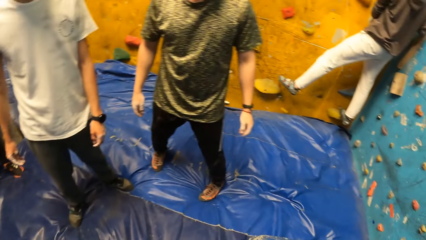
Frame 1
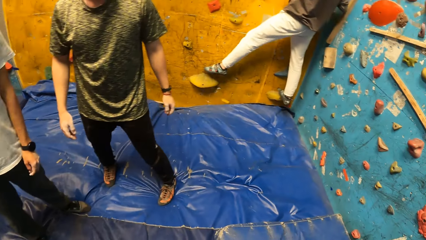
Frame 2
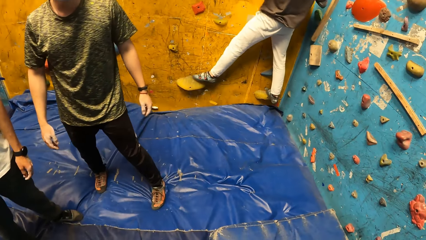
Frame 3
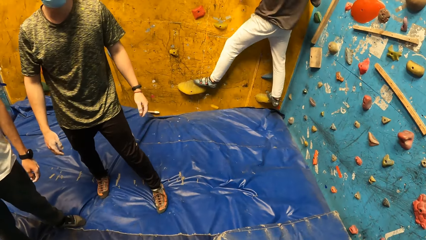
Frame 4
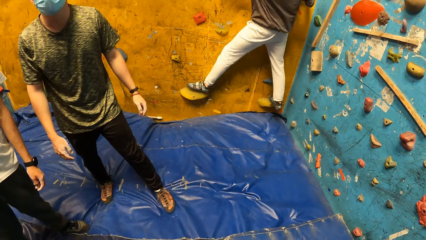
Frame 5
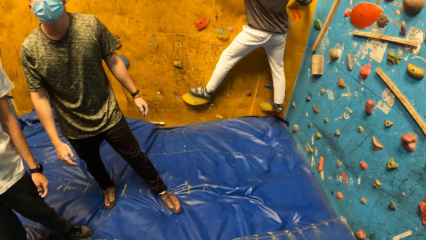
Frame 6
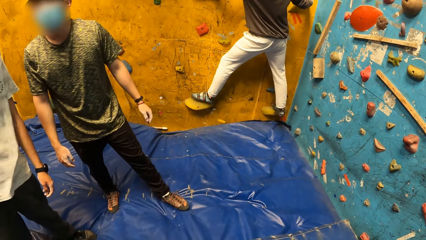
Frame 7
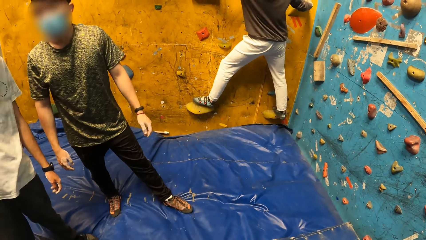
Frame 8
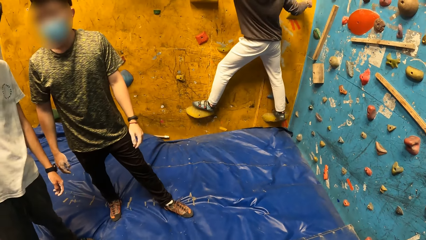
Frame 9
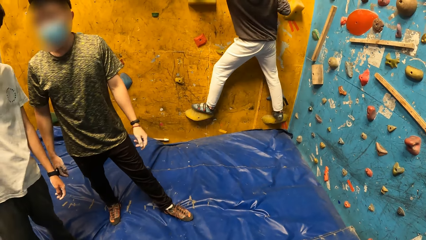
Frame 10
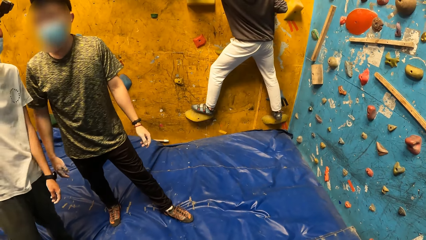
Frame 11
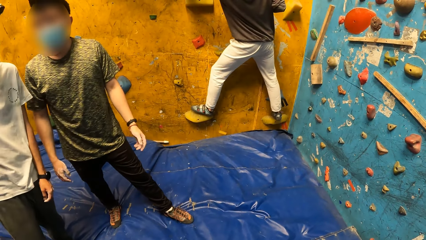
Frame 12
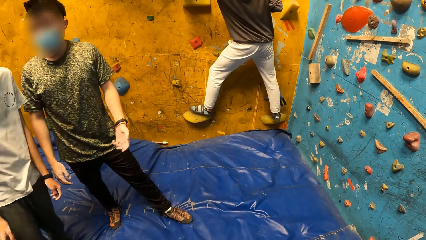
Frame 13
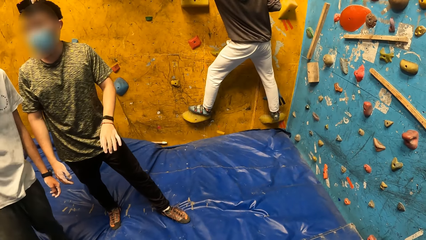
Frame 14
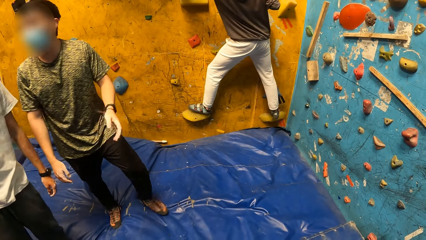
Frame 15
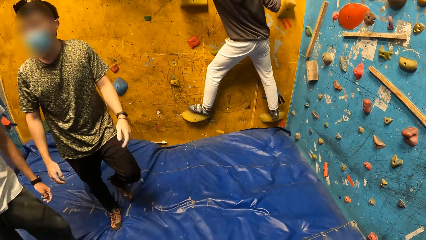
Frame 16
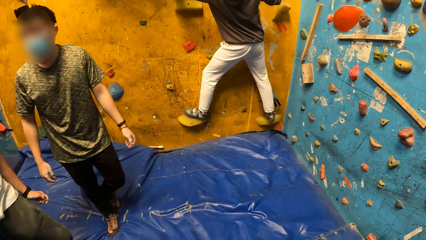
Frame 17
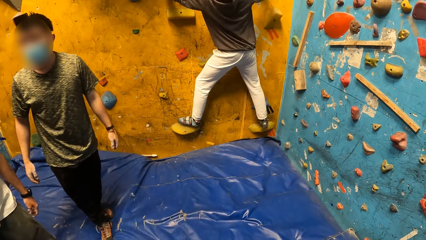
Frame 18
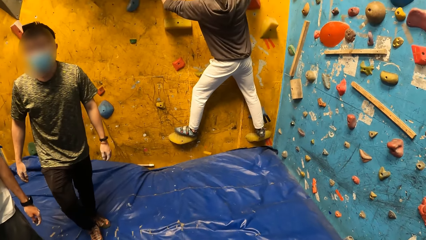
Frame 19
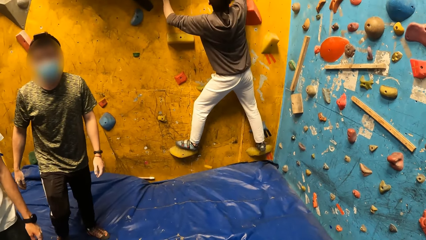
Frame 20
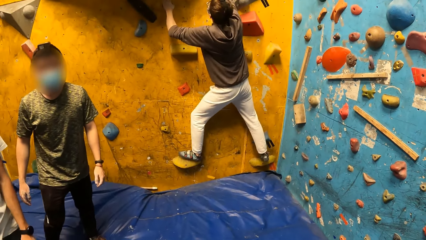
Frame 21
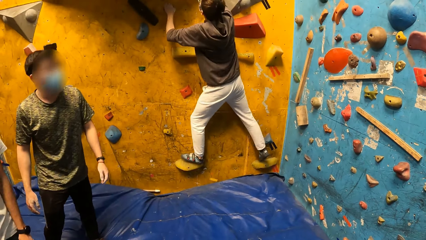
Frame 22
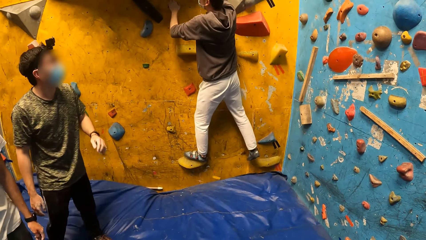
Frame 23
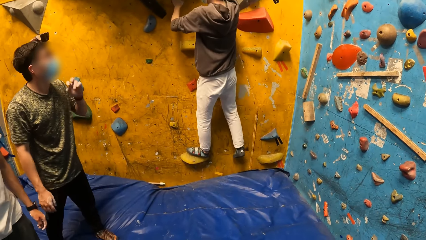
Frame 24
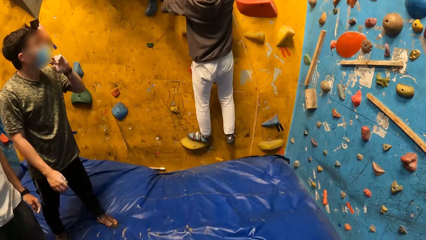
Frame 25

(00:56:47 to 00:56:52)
The man climbs the bouldering wall with the climbing holds on it with his hands and legs.

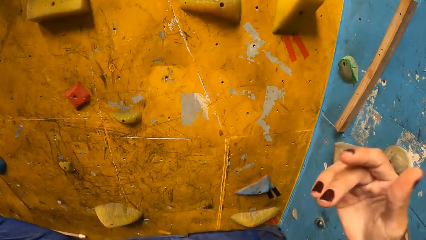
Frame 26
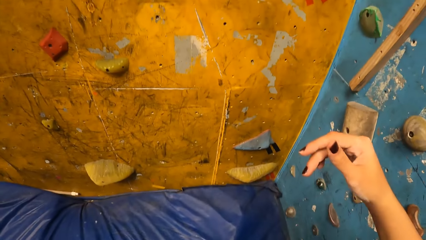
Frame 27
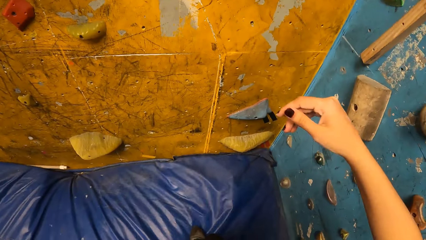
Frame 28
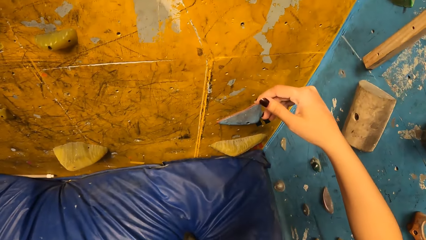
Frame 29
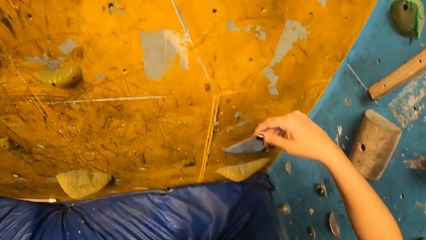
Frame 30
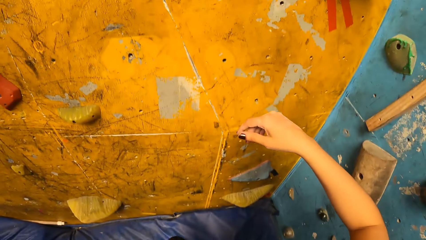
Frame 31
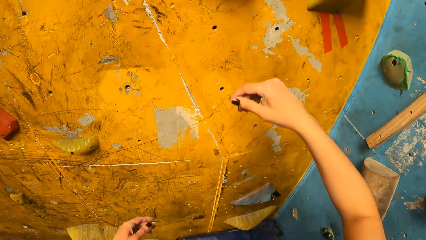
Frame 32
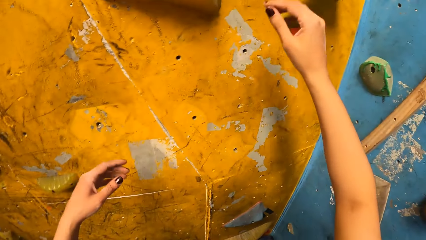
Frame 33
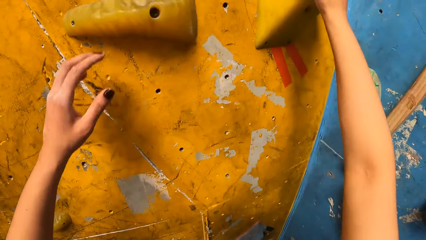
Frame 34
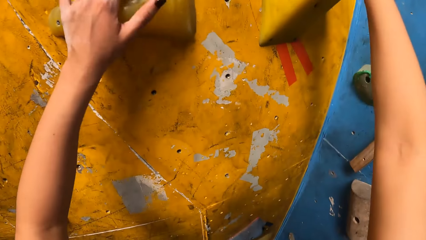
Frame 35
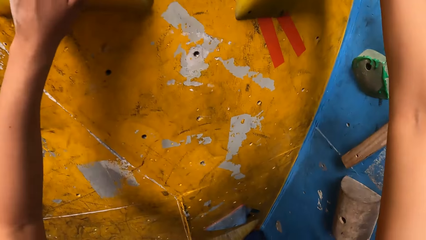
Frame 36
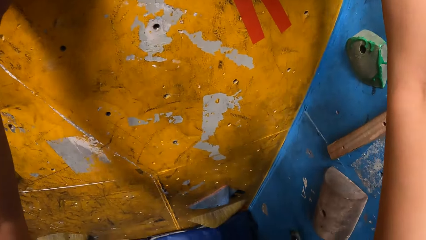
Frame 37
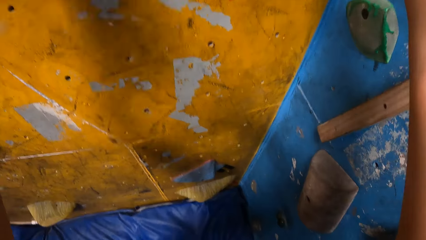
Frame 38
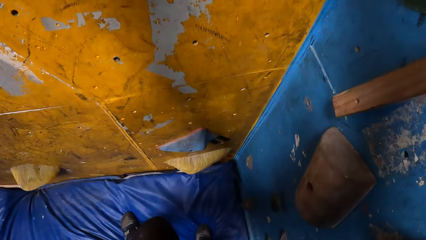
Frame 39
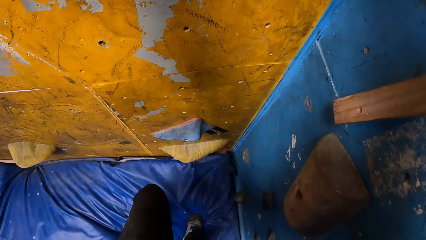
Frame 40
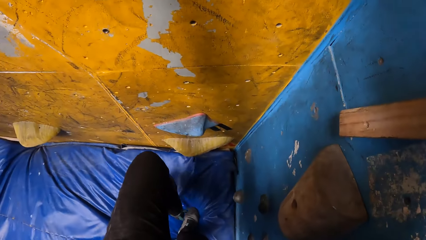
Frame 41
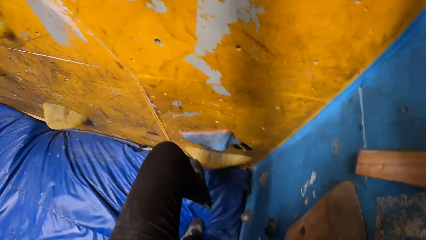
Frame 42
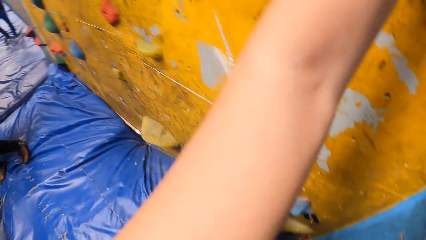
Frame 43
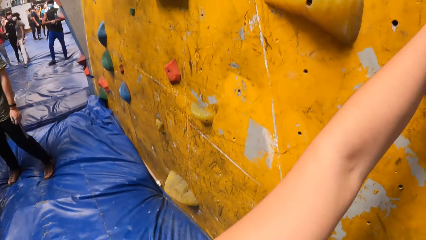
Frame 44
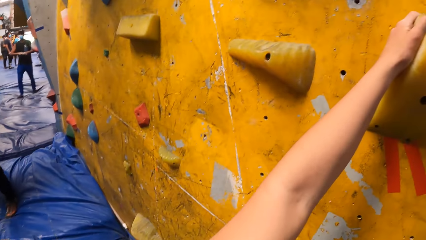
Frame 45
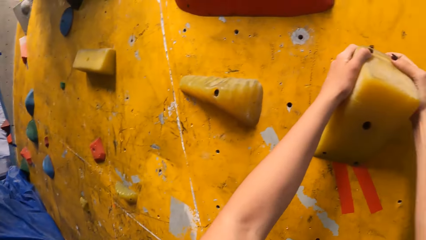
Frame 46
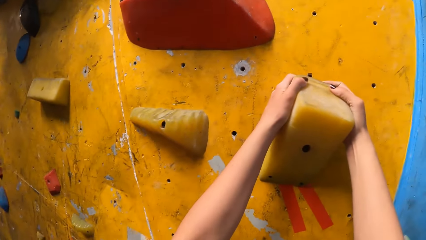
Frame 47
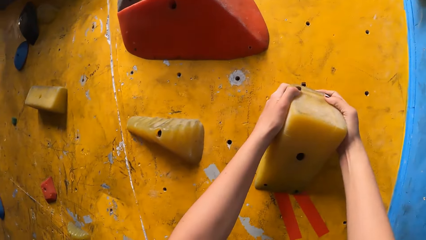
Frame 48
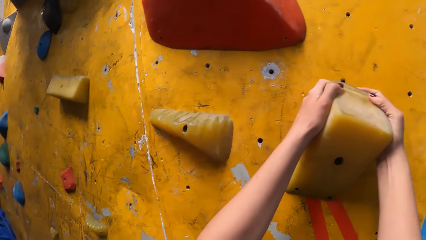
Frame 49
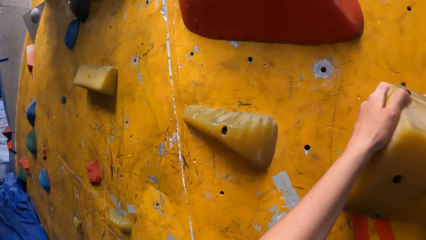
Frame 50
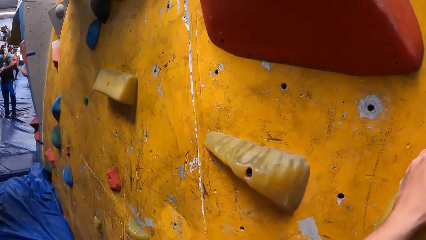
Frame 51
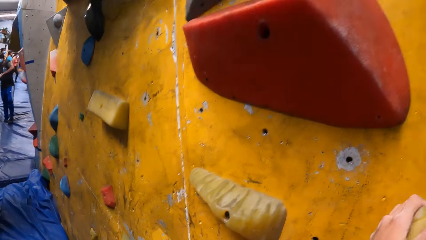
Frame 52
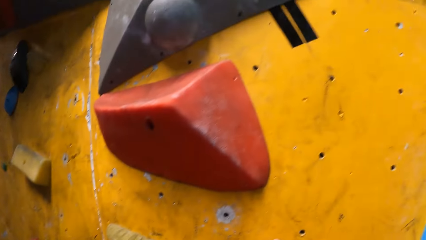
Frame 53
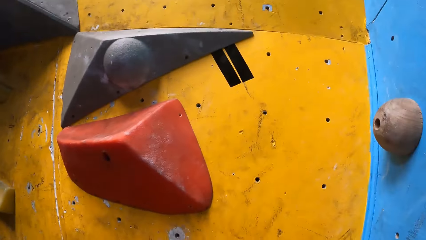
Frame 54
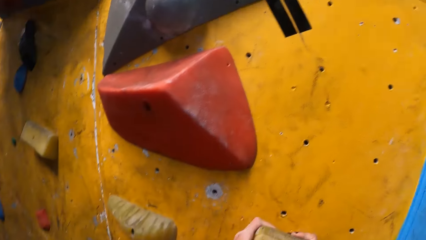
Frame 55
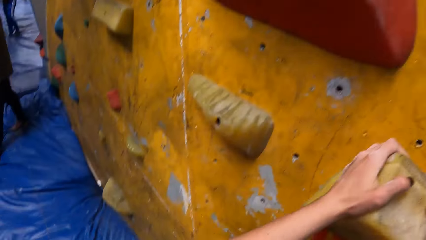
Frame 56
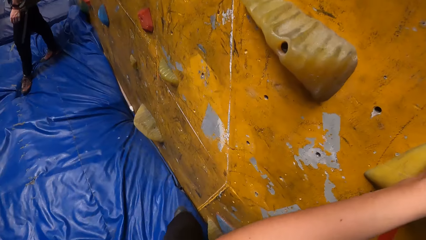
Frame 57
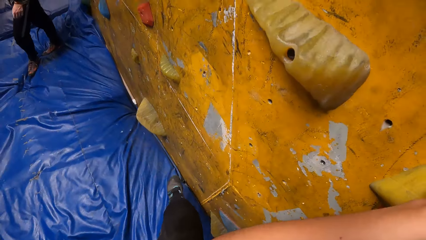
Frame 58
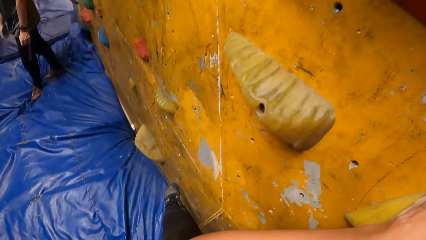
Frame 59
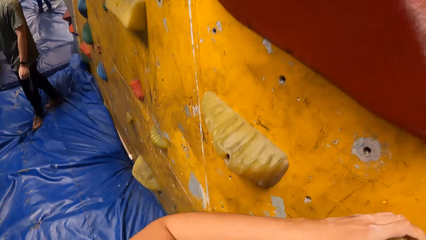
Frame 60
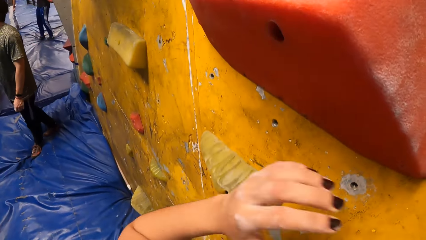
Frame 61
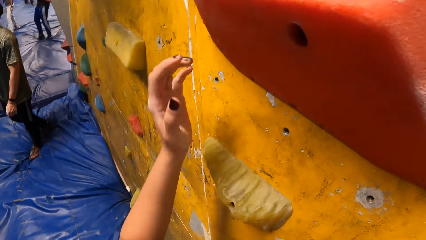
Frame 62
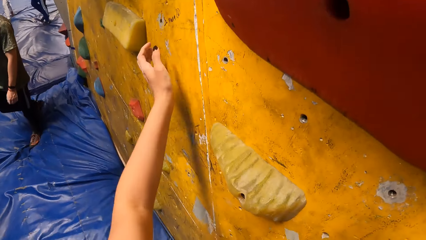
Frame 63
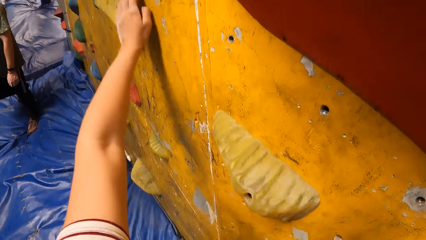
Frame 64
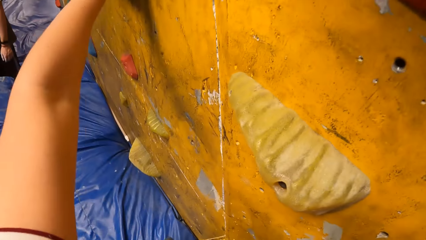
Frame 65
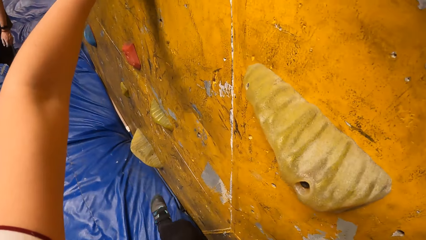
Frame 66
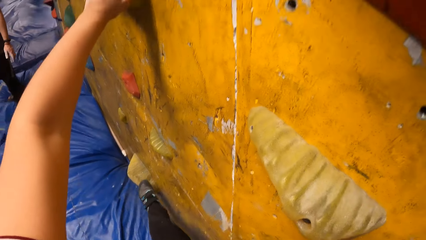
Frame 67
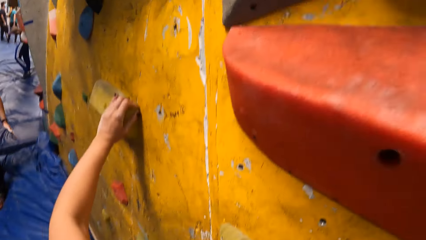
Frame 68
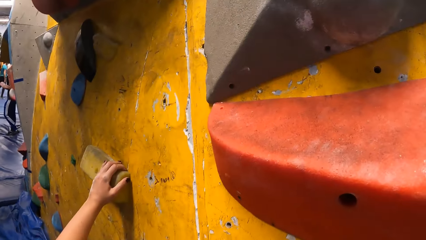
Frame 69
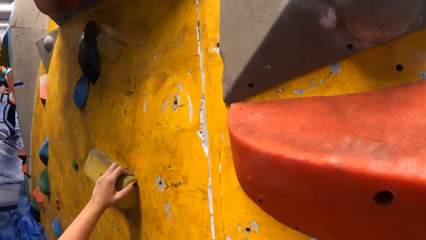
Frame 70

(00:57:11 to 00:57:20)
The camera wearer holds the climbing rocks with her hands. She climbs the bouldering wall with the climbing holds on it with her hands and legs.

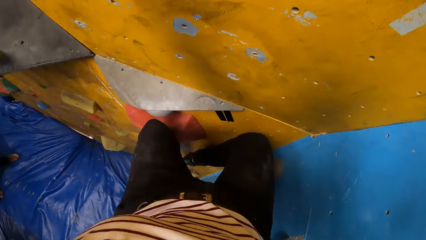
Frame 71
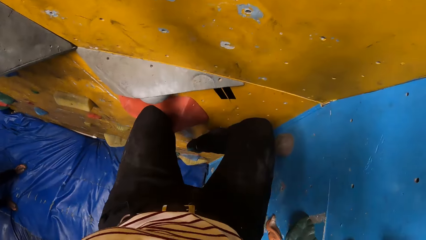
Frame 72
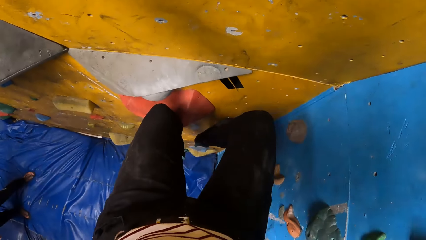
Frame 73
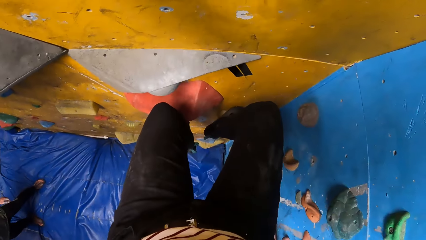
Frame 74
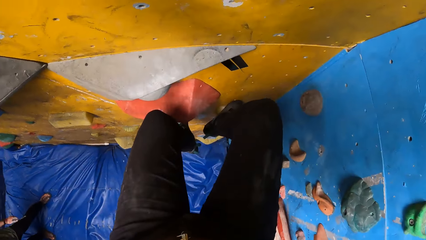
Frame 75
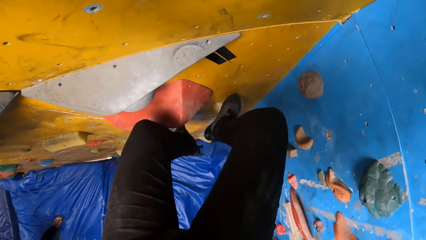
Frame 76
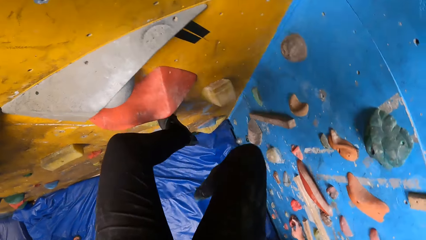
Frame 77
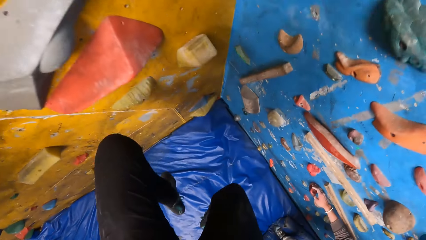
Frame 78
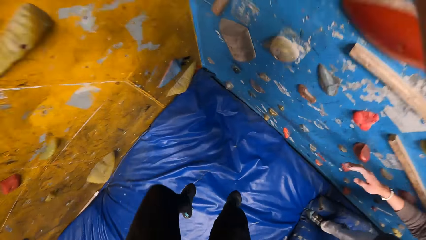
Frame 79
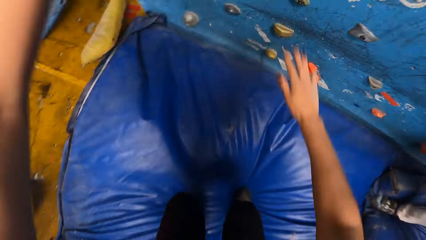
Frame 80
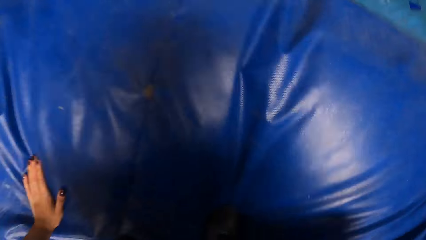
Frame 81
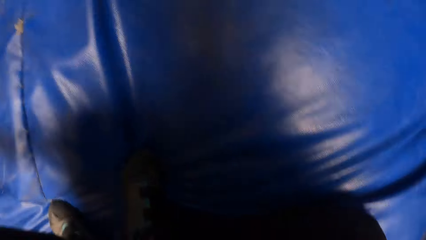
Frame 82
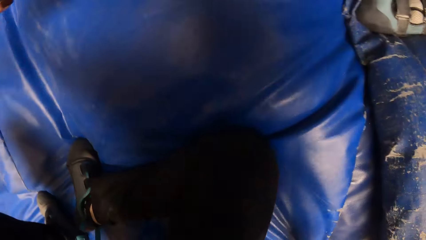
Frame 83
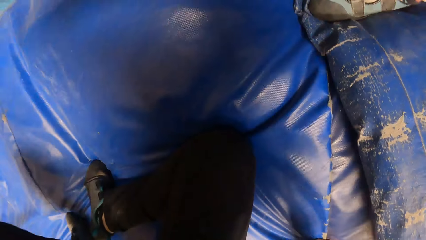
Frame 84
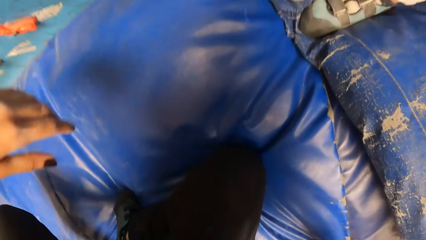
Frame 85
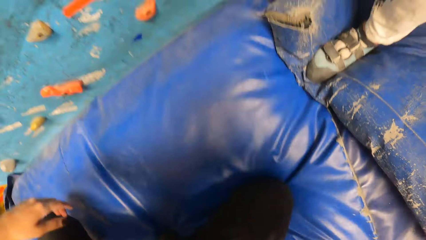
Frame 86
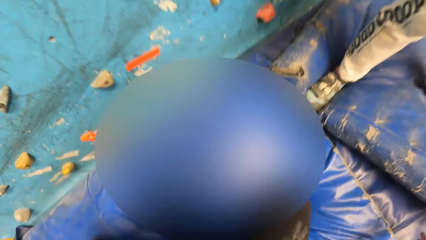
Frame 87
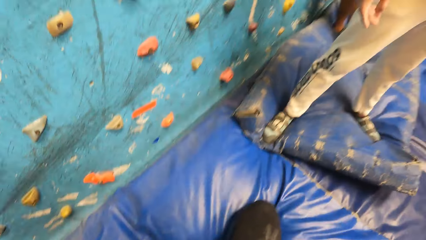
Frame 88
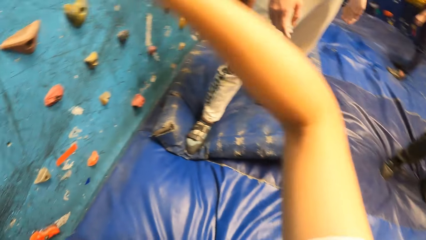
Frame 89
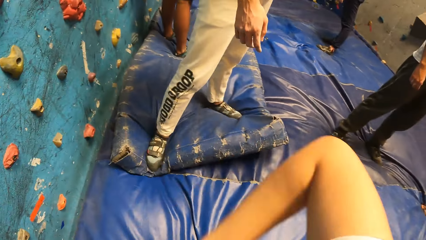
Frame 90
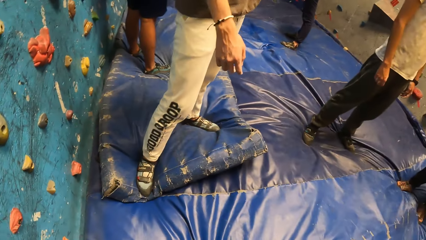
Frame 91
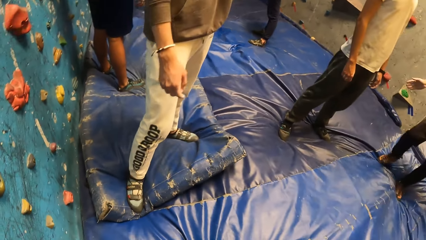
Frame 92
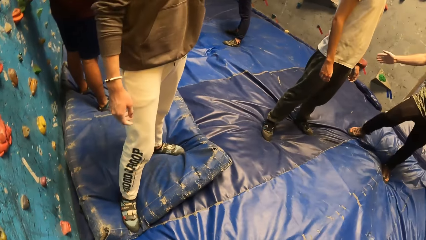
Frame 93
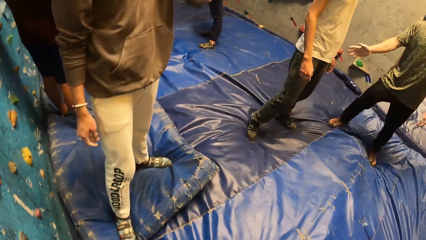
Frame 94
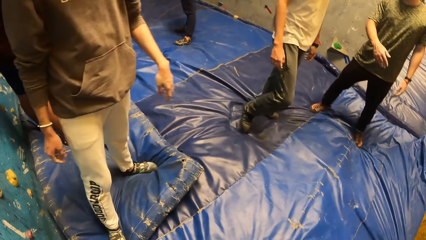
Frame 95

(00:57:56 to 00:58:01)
The camera wearer jumps down from the rock climbing game on the bouldering mat.
